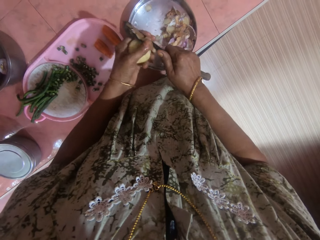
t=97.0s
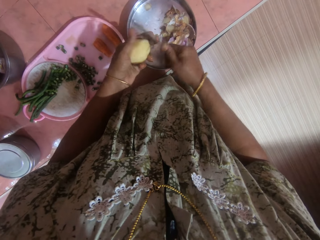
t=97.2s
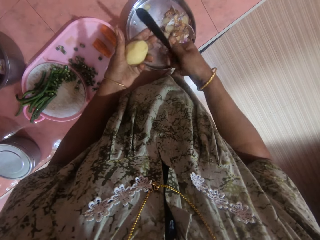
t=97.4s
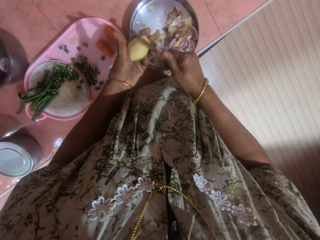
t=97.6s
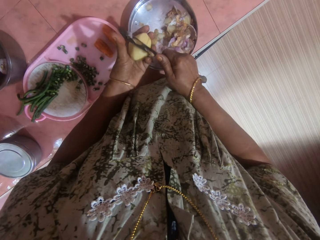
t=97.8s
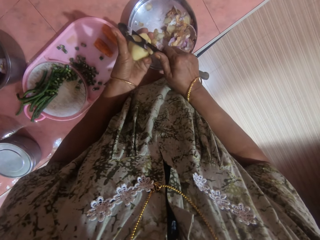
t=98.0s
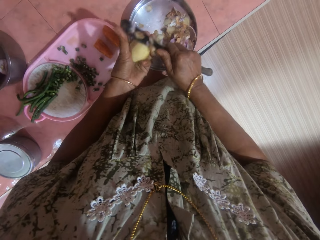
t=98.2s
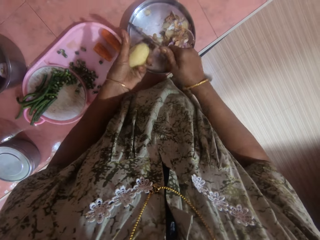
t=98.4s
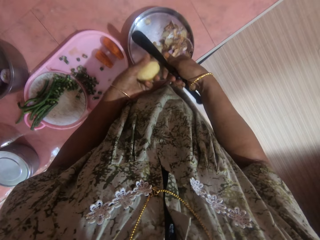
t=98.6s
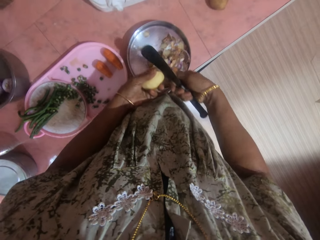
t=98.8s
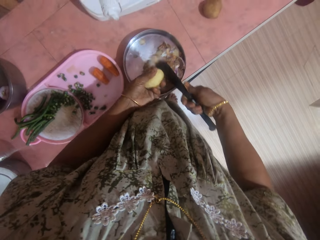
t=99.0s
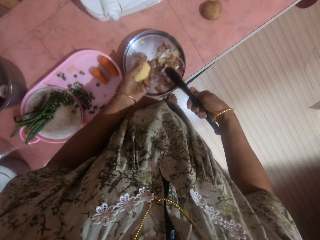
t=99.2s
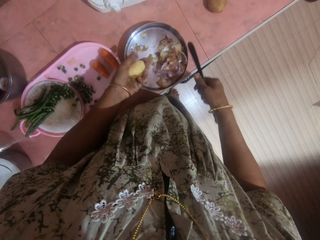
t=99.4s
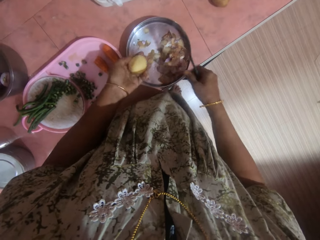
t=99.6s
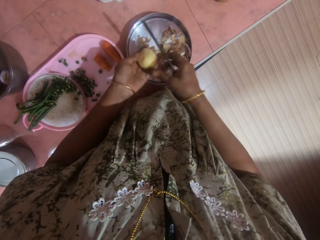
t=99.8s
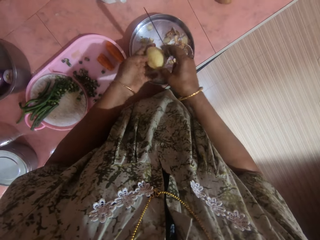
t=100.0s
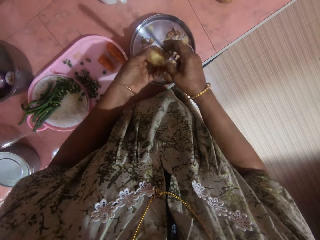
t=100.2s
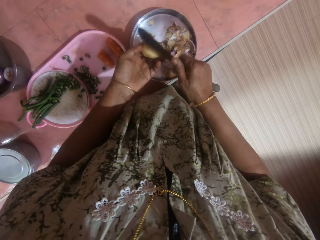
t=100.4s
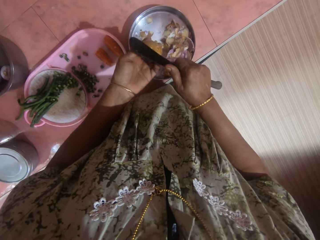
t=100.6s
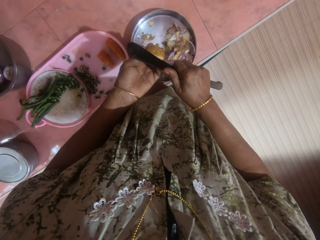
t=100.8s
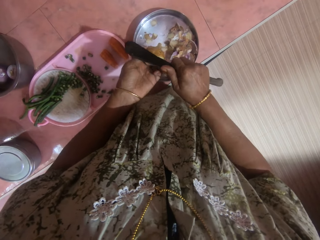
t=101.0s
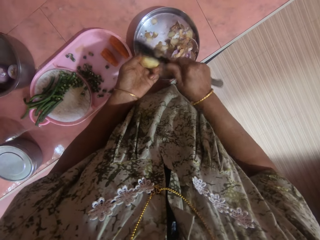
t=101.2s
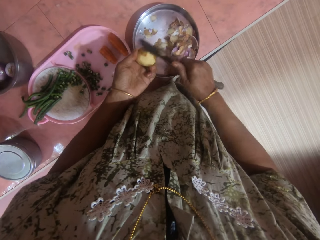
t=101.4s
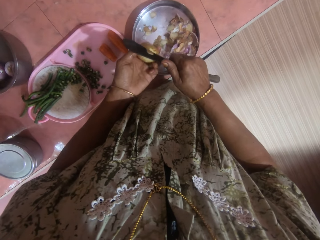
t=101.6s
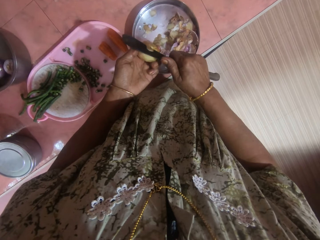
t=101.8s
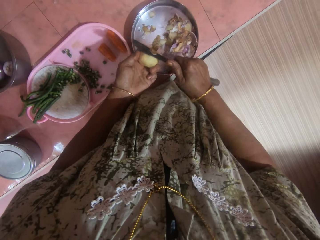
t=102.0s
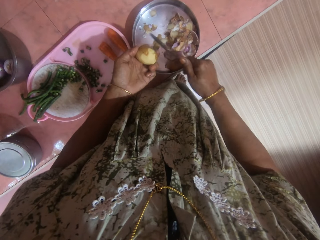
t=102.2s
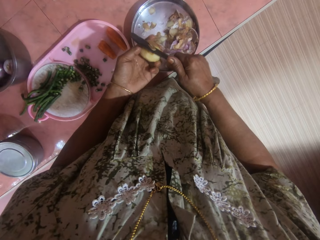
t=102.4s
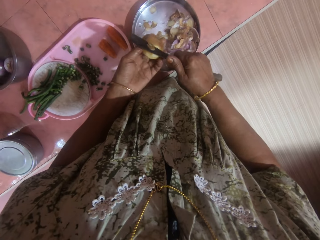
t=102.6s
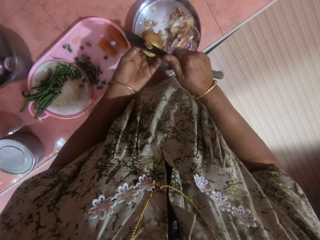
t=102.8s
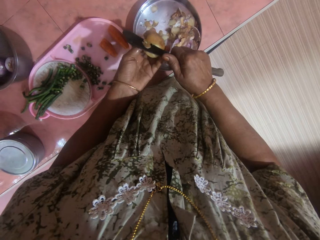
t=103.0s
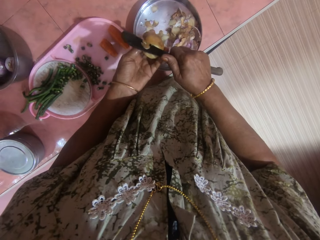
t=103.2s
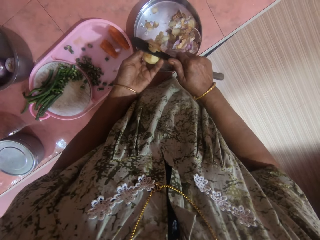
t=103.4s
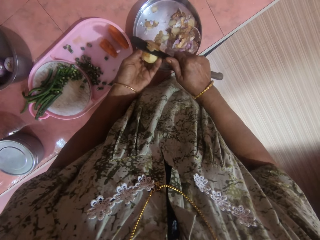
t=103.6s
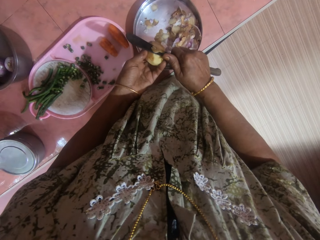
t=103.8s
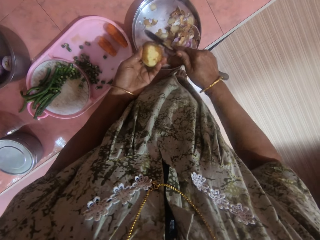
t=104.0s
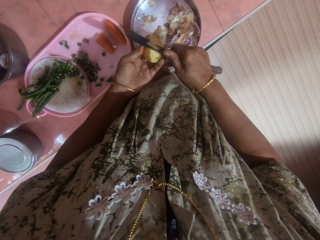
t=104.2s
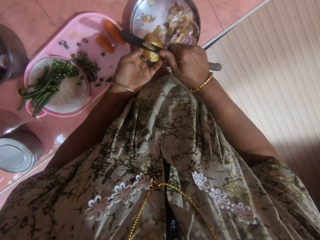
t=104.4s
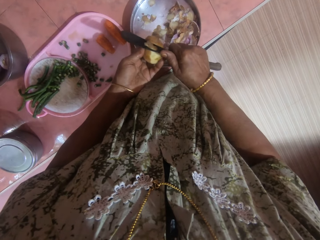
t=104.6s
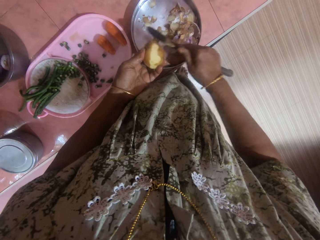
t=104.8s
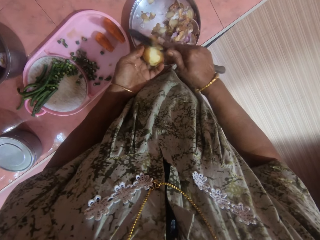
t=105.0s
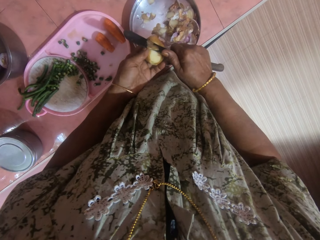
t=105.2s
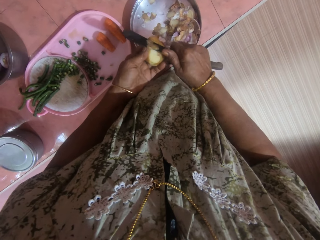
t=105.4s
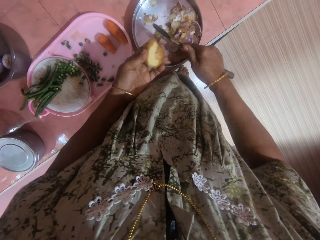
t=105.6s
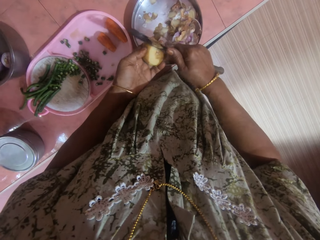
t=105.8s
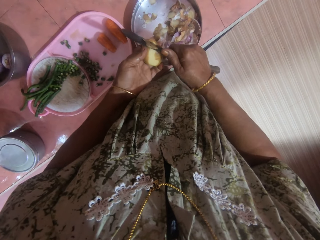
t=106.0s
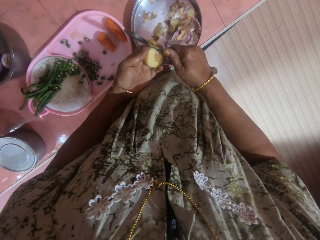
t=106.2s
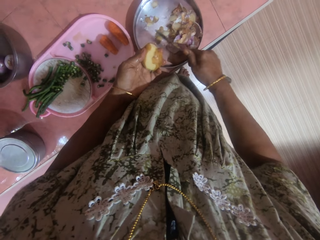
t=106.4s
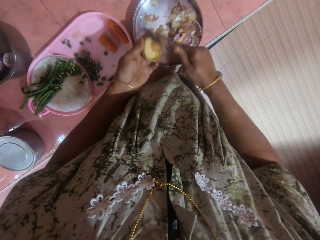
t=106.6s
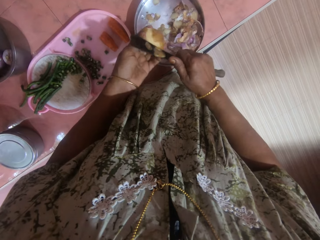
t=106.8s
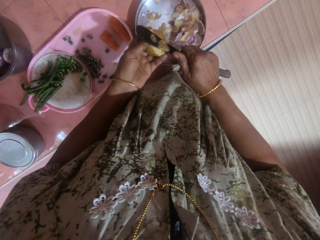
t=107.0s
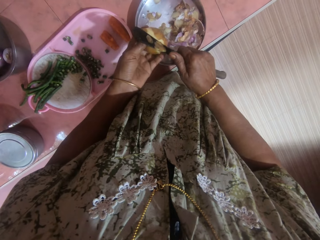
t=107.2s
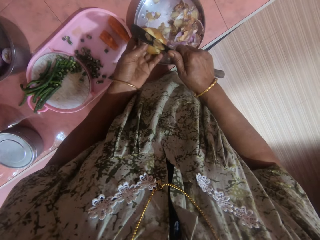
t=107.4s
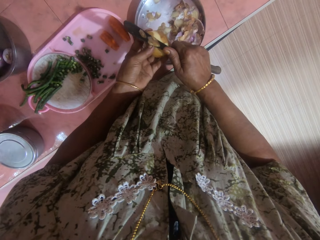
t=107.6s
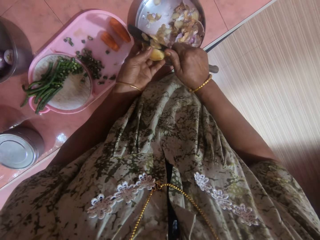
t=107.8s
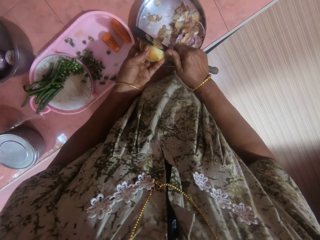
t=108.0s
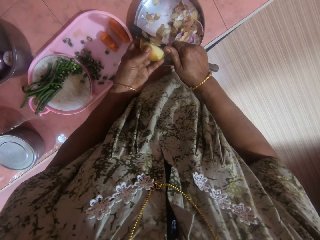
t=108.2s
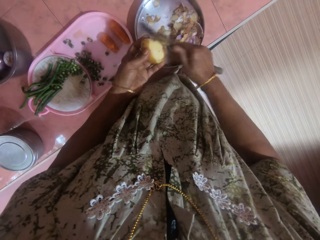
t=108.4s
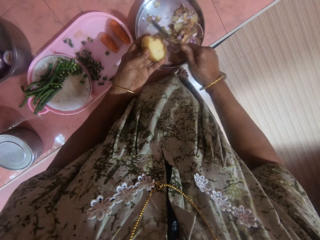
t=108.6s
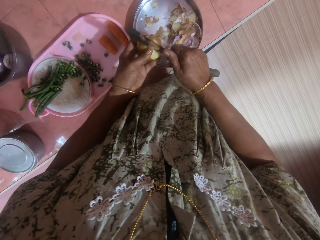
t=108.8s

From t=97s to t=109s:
The camera wearer removes potato peels on a knife with a finger. They peel a potato with the knife.

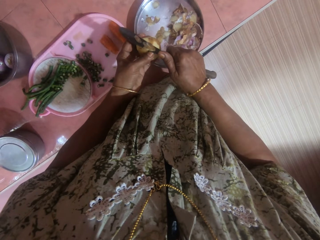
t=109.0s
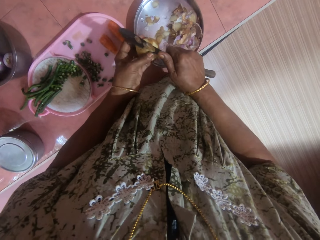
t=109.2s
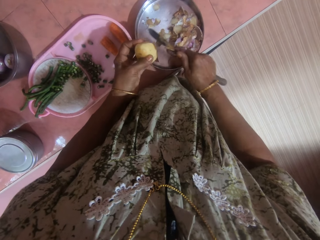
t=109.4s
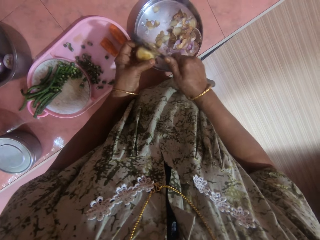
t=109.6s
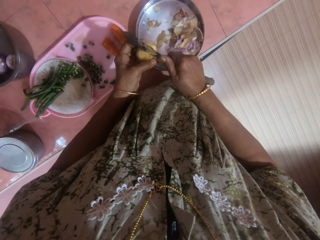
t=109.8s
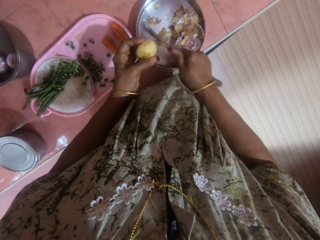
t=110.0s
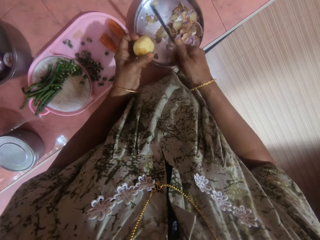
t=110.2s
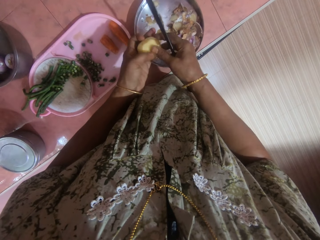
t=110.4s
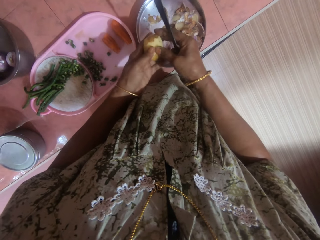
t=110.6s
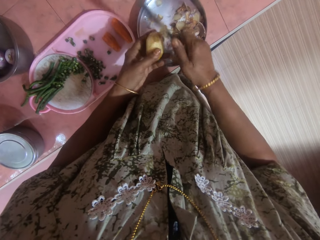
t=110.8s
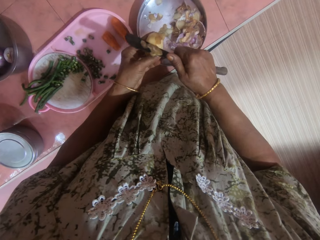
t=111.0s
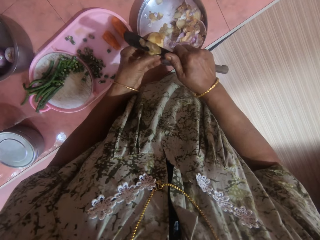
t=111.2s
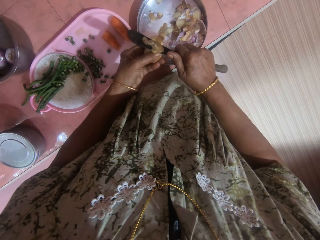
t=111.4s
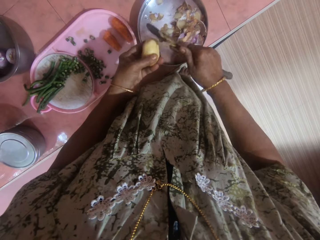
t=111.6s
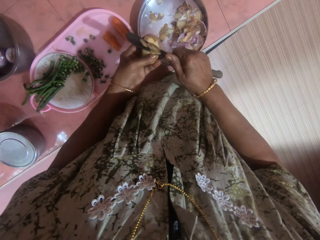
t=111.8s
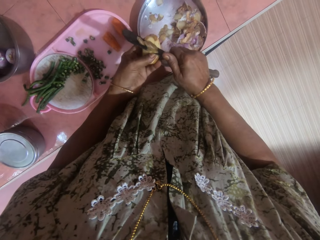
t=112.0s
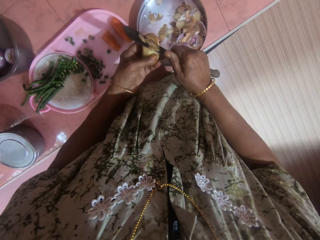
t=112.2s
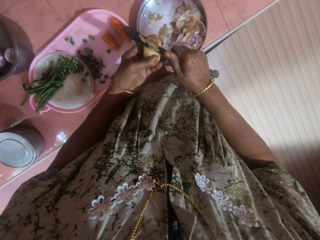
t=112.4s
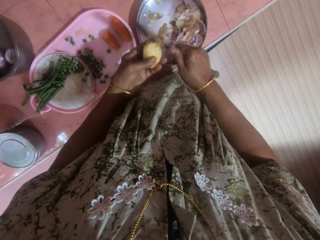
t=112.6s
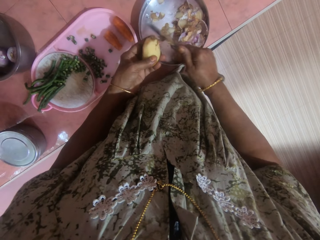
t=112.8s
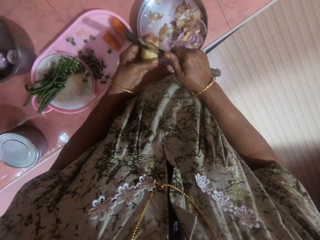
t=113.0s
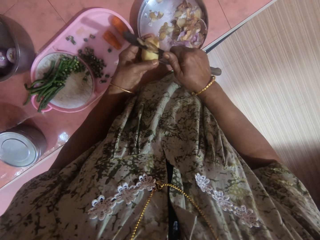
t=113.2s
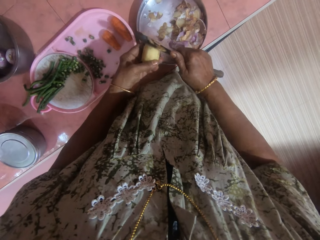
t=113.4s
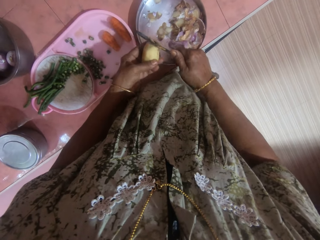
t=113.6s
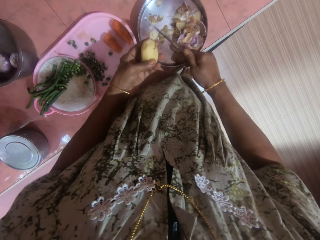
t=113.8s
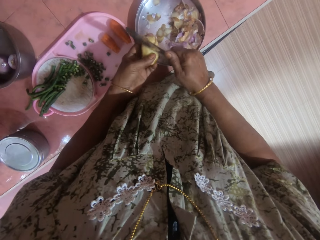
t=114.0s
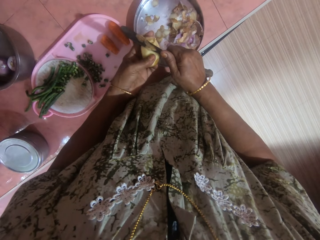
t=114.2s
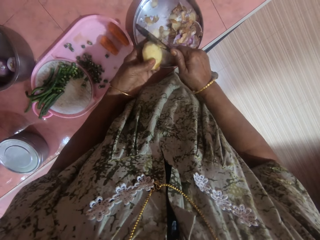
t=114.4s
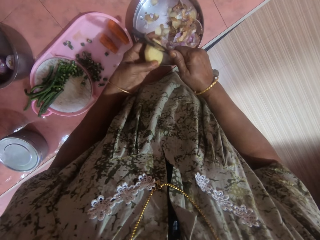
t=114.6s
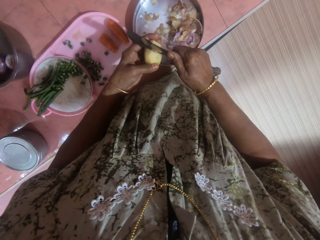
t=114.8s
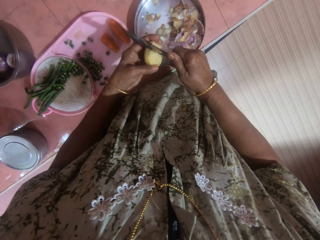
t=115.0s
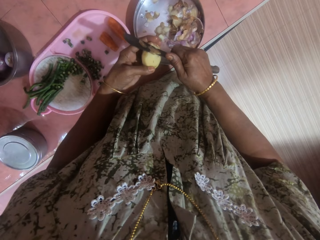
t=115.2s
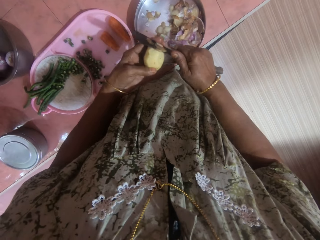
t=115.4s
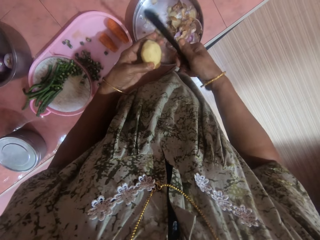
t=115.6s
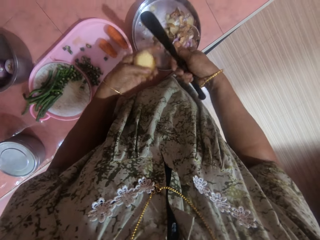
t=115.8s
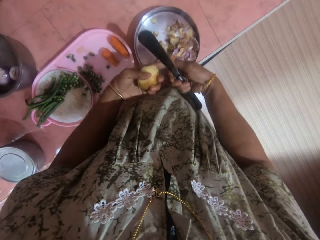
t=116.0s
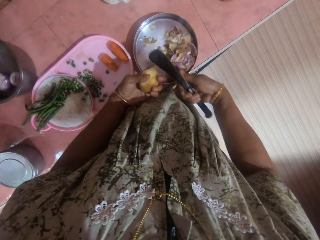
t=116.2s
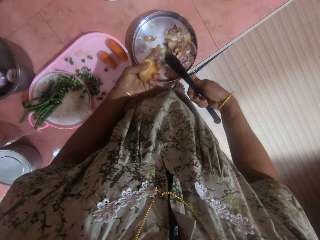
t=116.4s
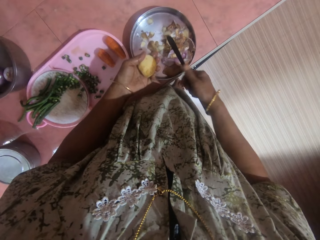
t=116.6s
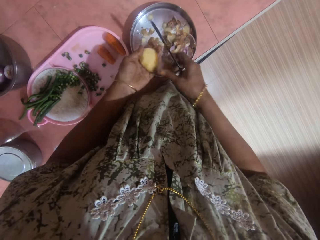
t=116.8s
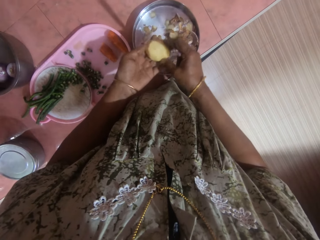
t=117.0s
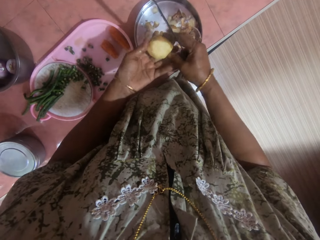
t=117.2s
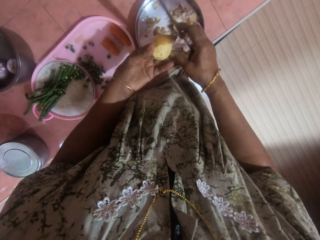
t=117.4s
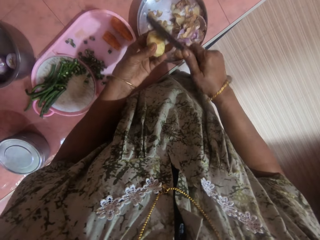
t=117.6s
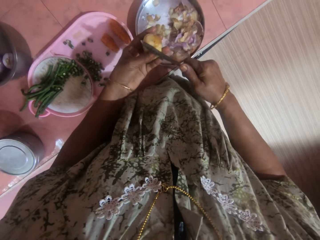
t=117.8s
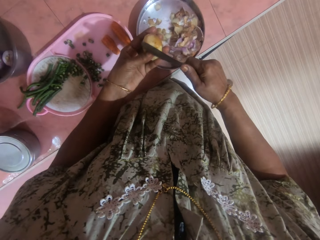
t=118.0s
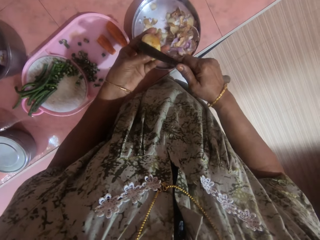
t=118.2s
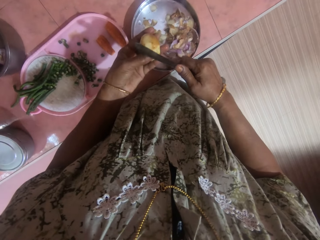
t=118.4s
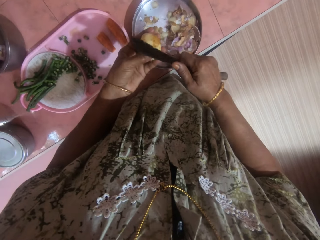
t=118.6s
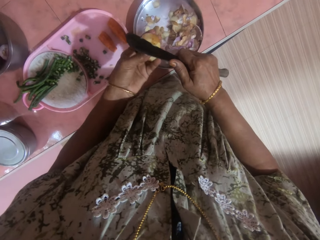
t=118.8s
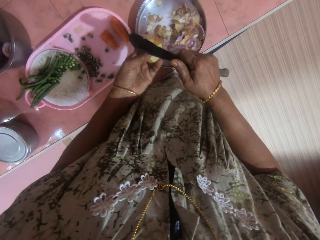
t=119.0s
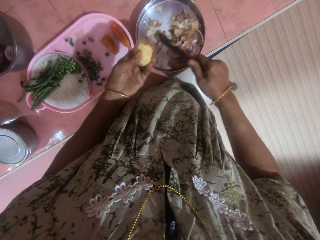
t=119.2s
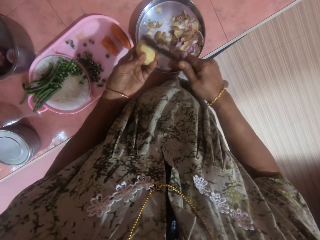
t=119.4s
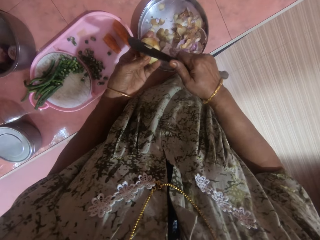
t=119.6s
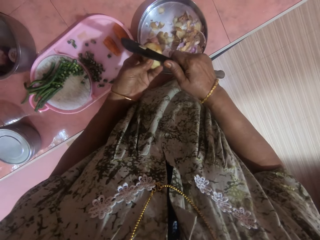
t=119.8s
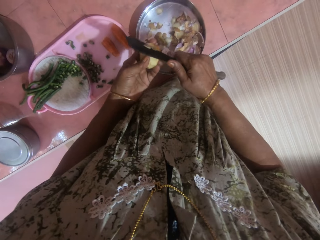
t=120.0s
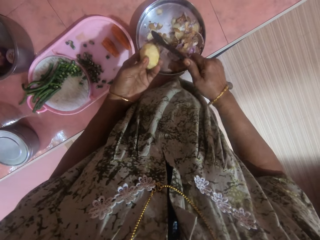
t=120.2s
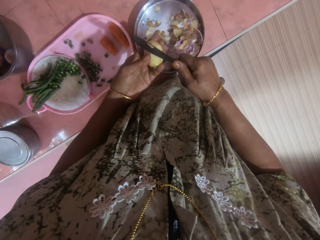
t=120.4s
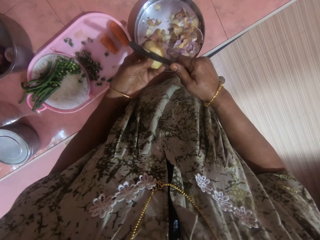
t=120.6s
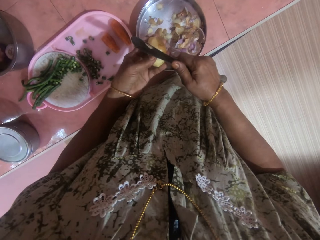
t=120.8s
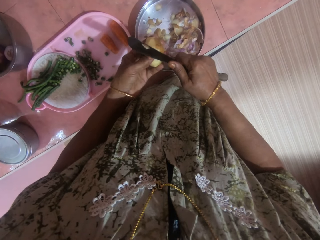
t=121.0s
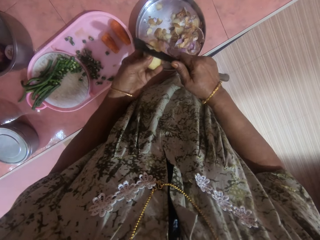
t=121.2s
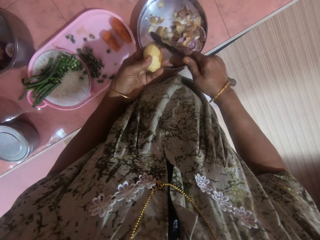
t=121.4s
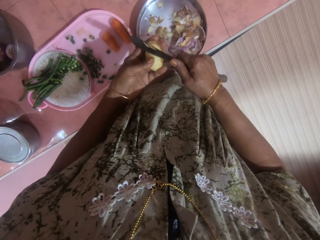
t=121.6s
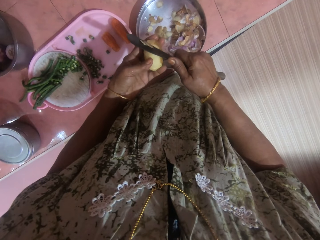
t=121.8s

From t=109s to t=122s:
The camera wearer removes potato peels on a knife with a finger. They peel a potato with the knife.
